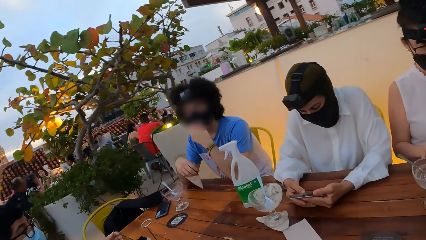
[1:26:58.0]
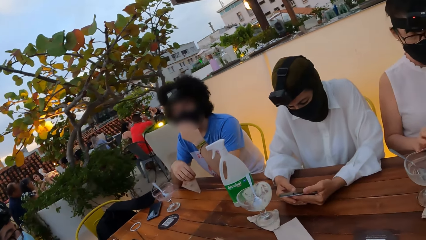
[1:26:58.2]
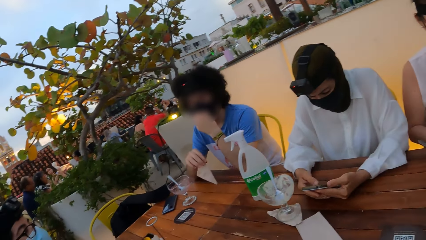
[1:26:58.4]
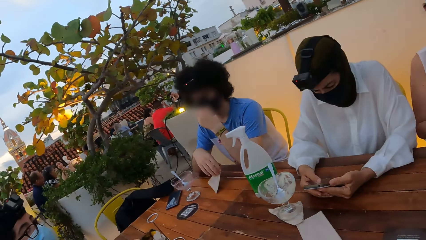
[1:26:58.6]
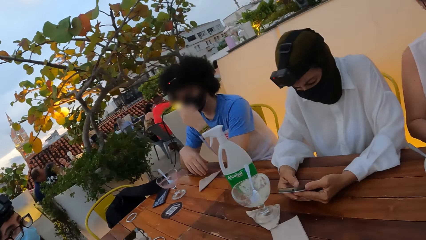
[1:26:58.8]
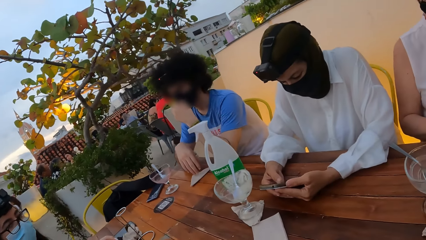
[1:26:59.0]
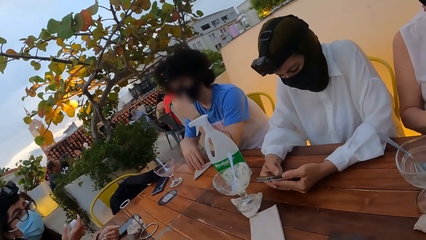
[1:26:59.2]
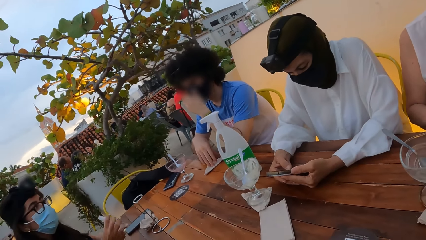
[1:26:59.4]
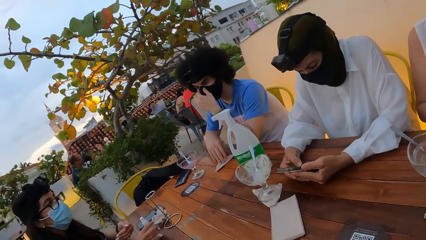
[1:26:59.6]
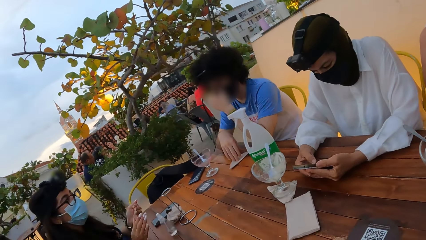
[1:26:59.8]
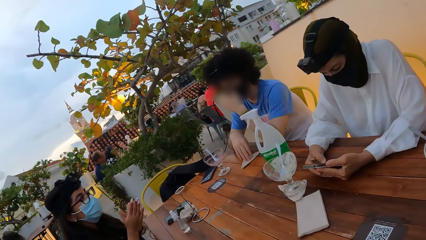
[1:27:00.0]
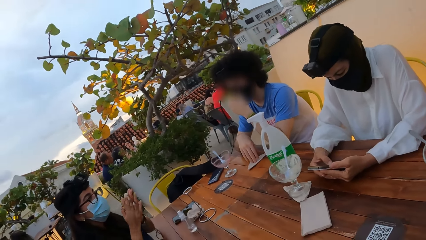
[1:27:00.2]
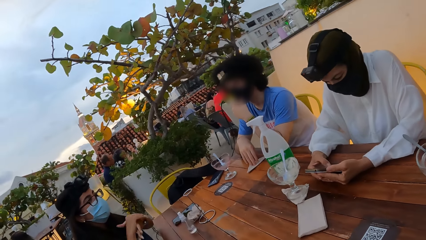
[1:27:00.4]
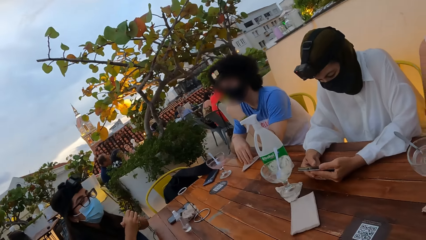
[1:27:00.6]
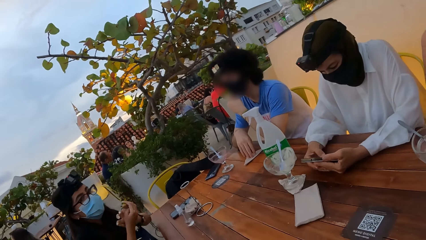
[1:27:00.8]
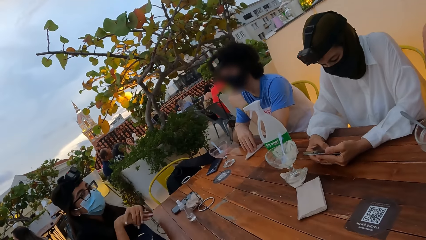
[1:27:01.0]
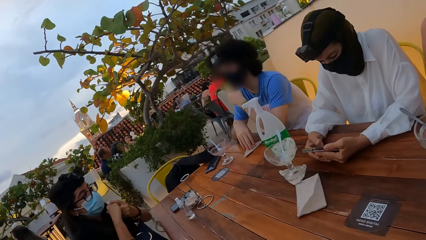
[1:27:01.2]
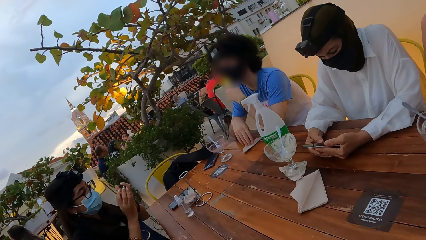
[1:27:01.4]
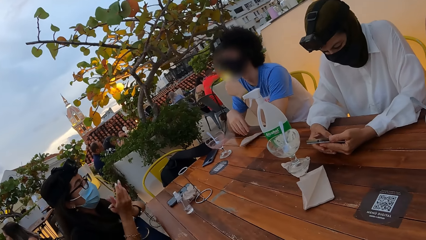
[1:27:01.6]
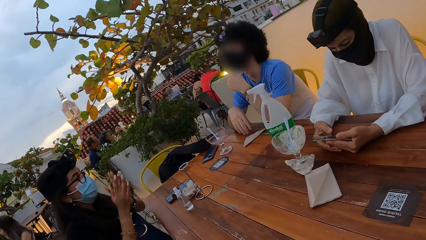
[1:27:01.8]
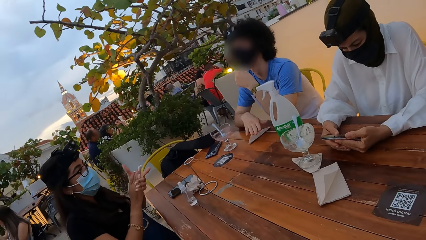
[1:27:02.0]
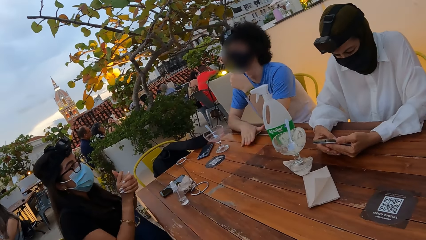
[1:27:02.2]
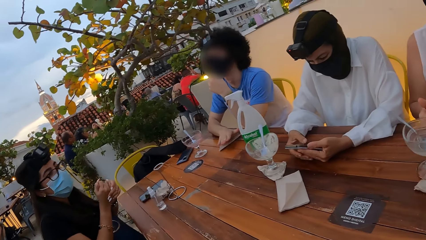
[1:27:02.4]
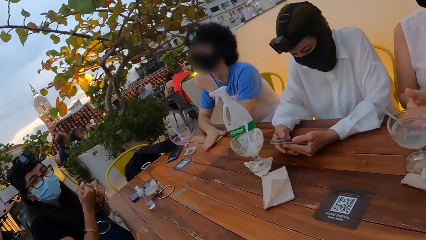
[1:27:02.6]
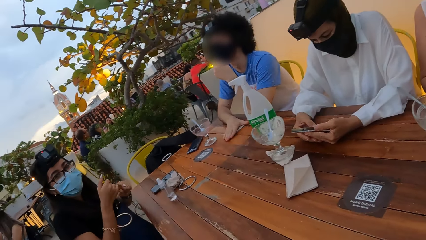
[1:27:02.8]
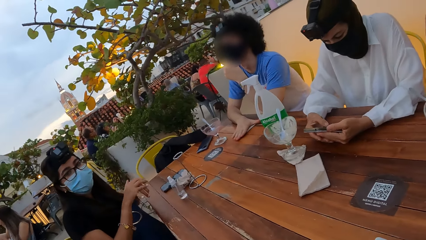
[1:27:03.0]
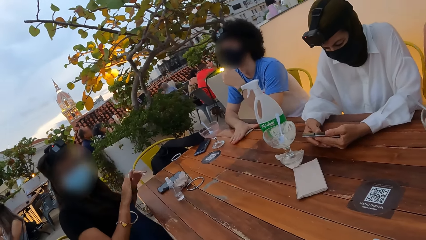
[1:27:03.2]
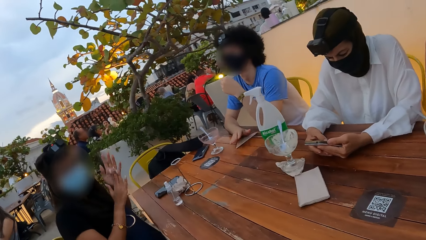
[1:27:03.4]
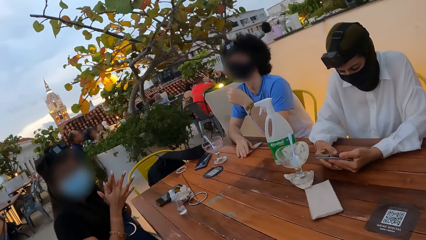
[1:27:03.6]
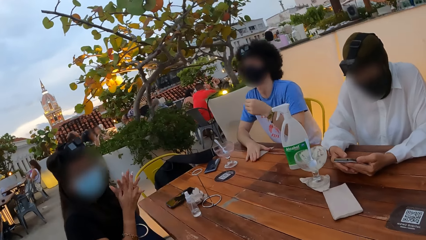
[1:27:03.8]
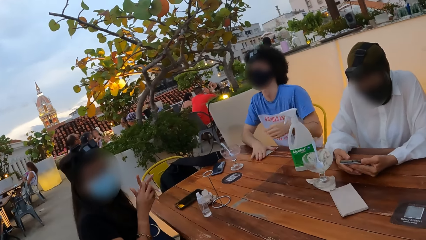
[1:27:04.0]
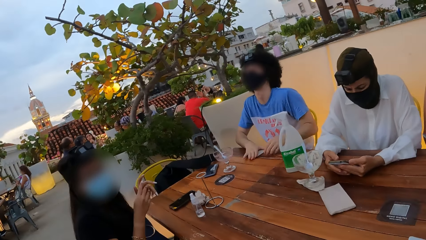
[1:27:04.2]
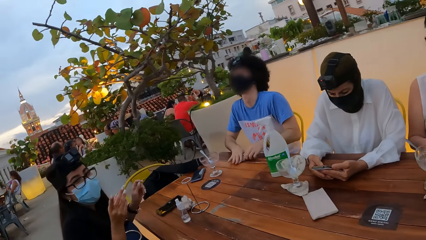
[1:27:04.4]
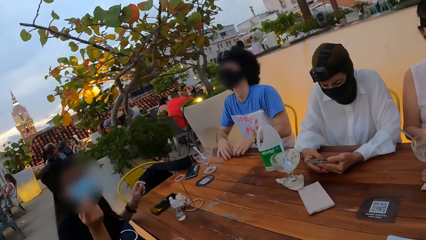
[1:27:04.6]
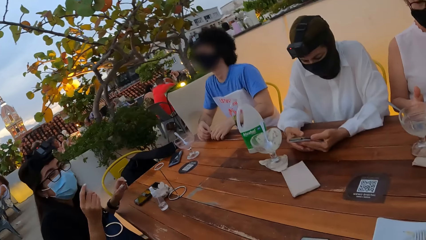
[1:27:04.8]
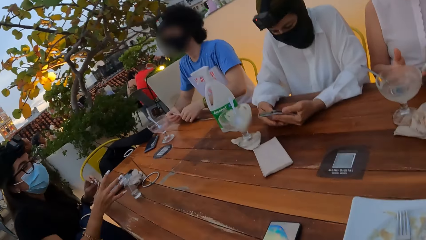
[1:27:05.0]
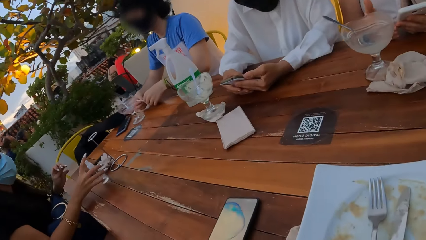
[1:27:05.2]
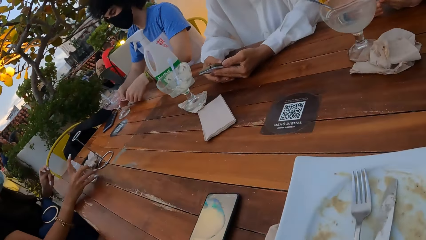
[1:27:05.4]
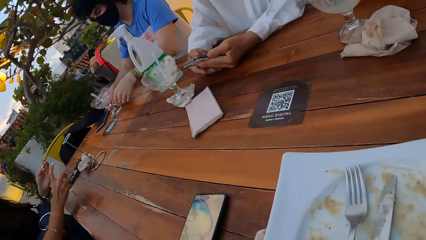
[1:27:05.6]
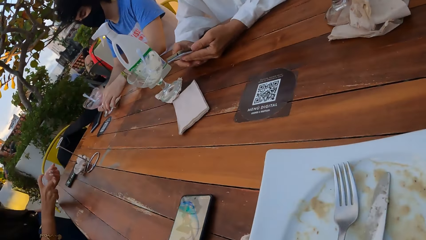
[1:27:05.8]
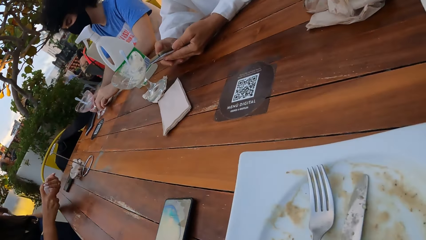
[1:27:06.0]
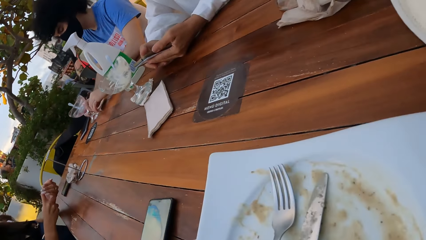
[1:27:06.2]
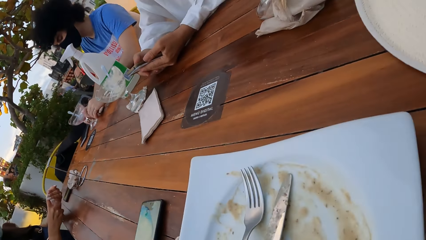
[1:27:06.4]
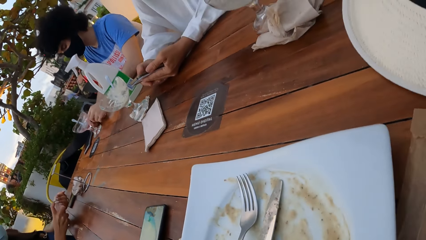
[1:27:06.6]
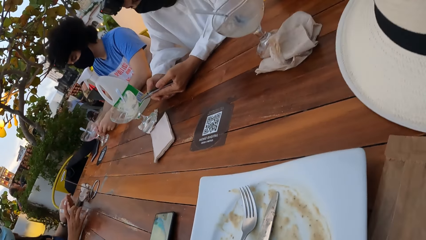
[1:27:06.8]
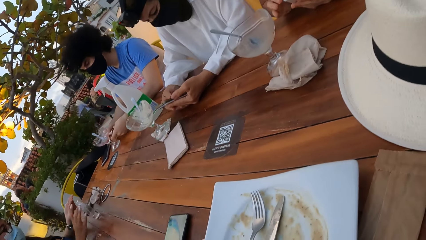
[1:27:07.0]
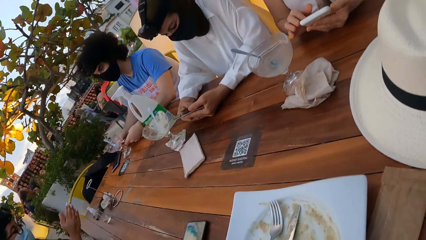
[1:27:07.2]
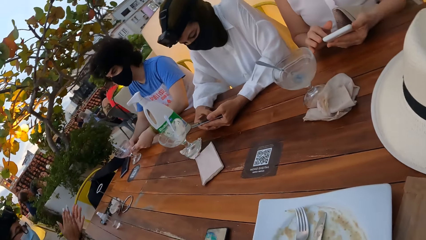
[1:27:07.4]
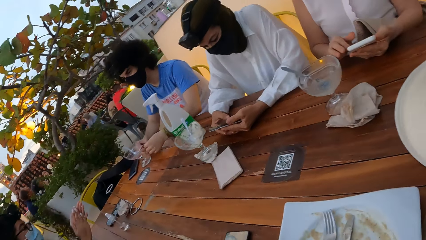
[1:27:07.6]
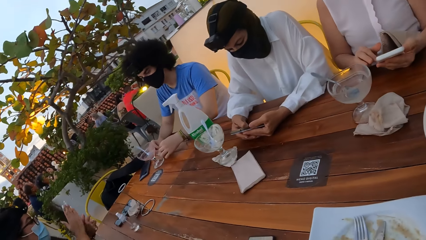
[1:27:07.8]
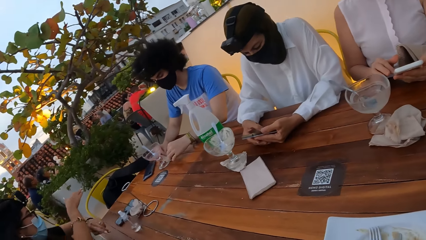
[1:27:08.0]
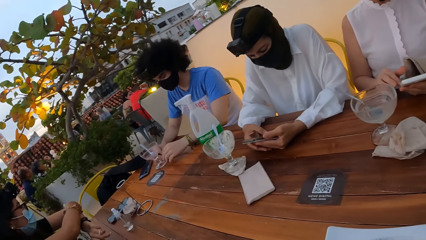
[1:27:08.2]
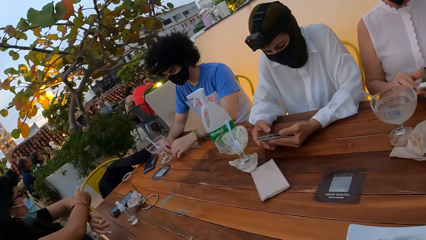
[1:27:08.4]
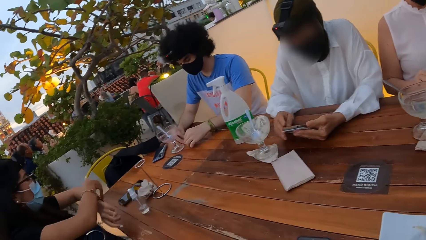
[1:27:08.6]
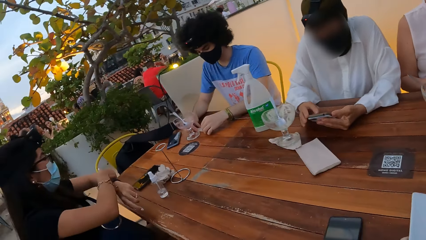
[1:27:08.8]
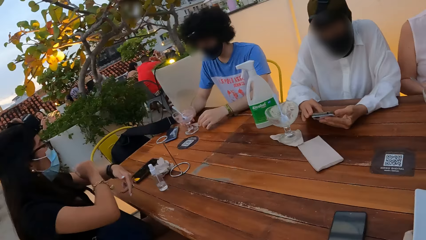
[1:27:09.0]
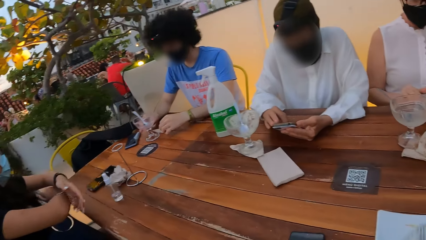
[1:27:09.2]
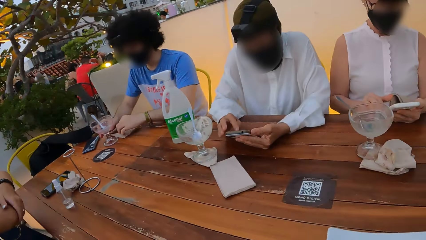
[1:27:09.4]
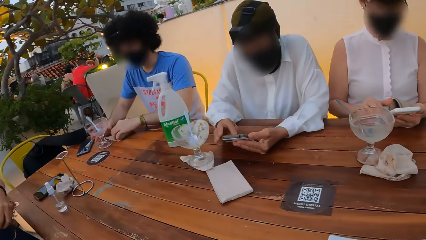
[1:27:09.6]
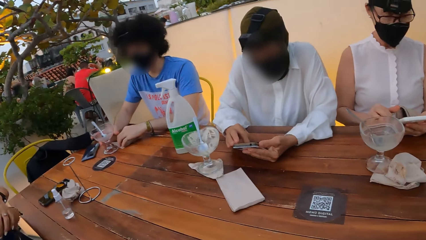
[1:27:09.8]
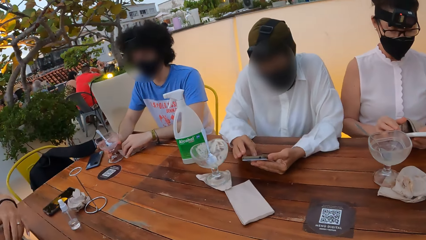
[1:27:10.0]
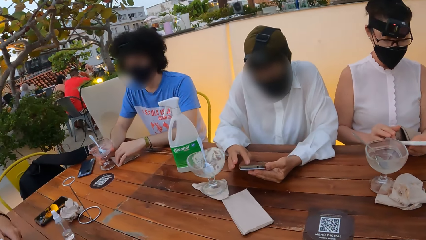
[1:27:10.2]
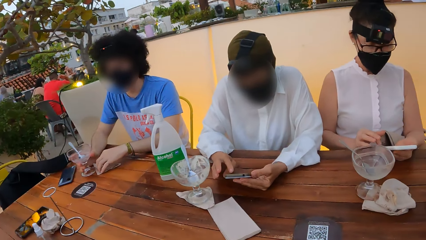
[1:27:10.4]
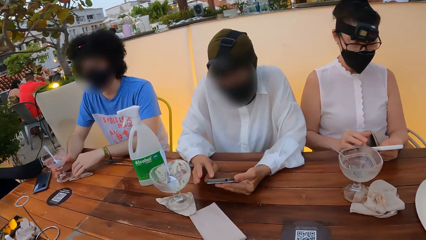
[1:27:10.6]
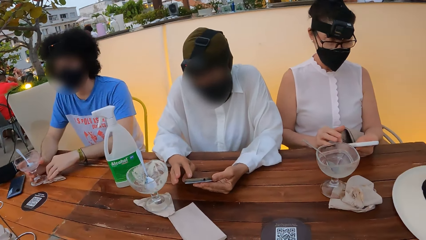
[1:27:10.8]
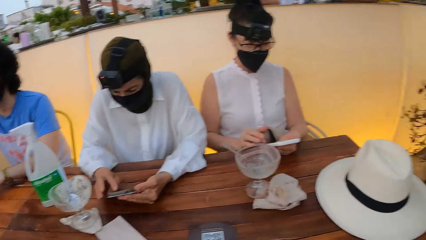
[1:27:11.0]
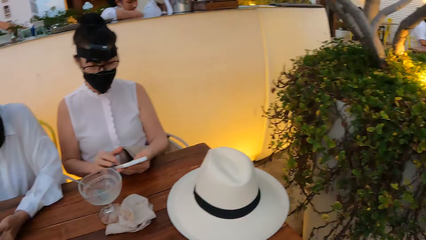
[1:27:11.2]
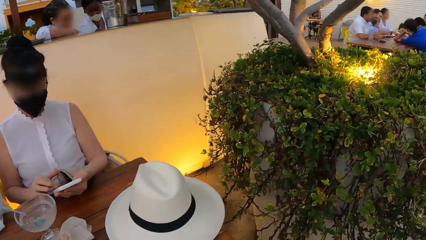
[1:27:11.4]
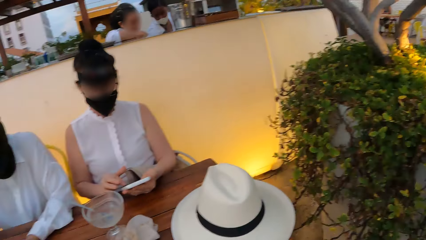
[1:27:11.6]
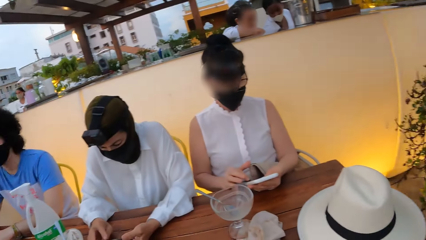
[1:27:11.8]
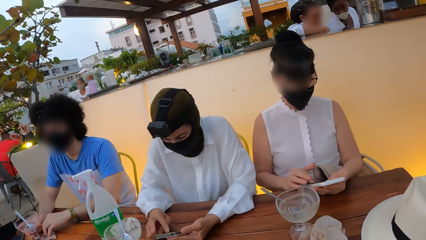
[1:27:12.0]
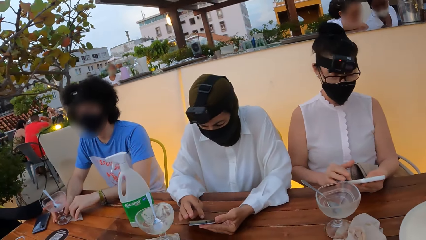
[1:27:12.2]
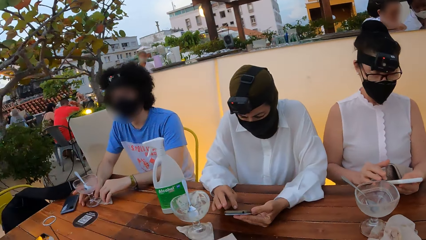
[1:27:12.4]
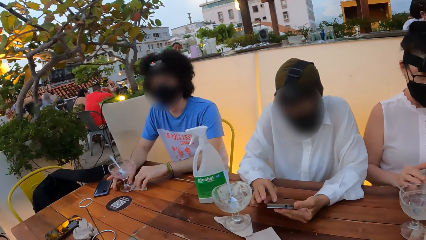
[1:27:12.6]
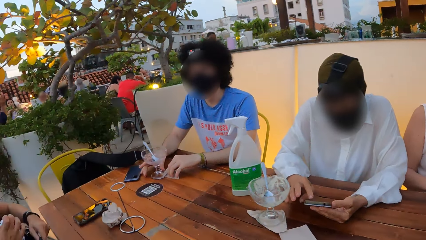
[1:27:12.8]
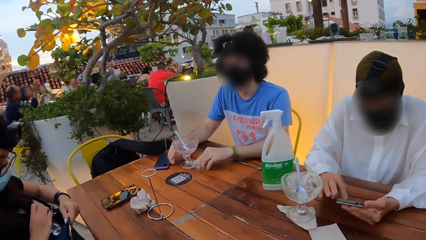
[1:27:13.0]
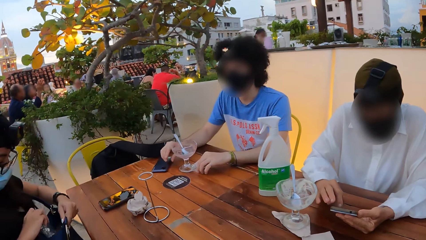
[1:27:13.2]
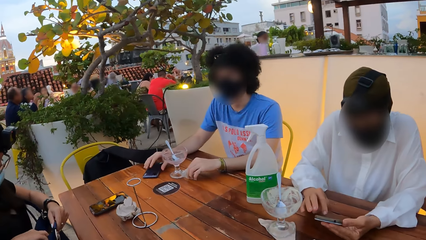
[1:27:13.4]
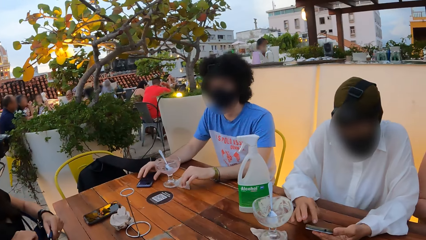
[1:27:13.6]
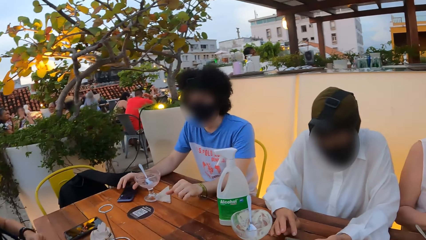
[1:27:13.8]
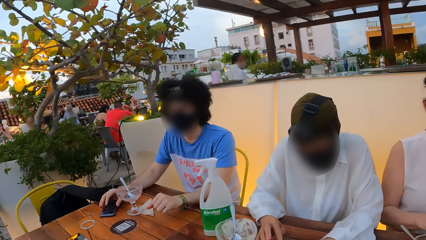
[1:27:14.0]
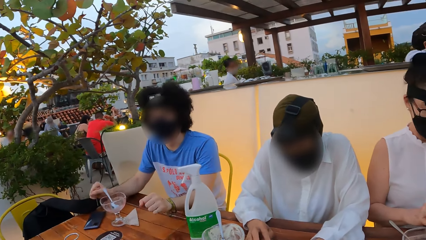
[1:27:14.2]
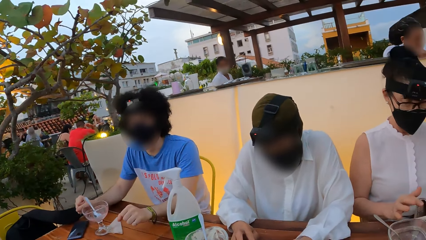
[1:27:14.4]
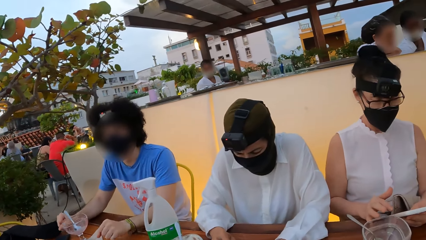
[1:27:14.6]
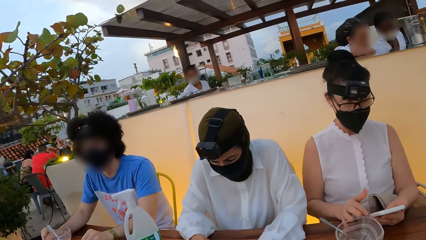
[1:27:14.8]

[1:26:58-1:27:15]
A man drops a serviette on the table. A woman talks to the man. The woman talks to the camera wearer. The man picks the serviette on the table. The camera wearer moves closer to the table. A person picks the bottle from the table, applies the handwasher on her hand and cleans her hand. The woman rubs hands together. The camera wearer looks around.
